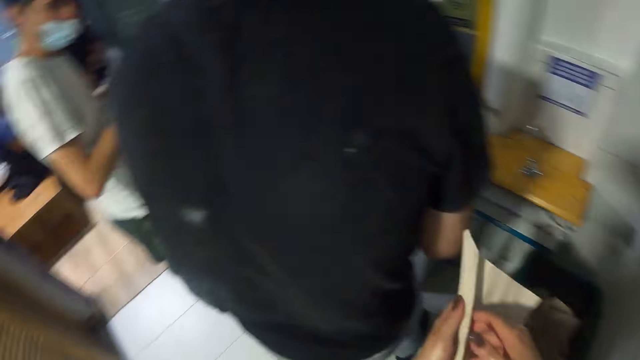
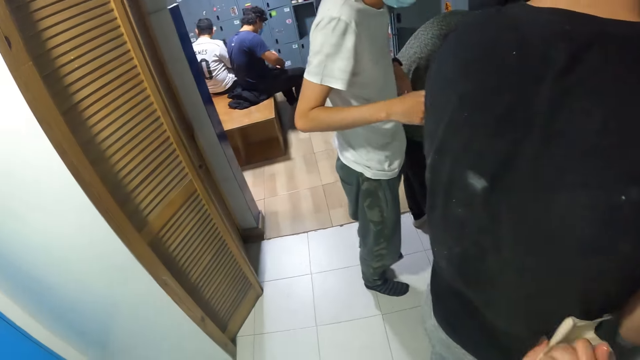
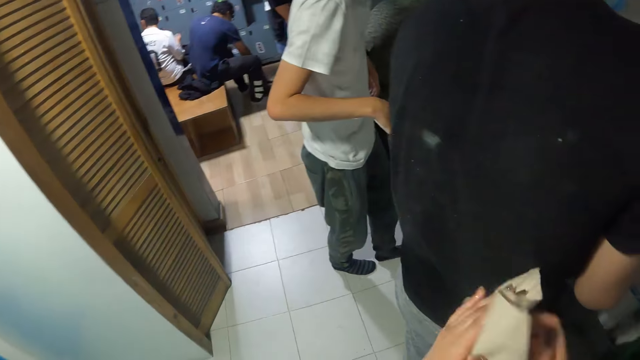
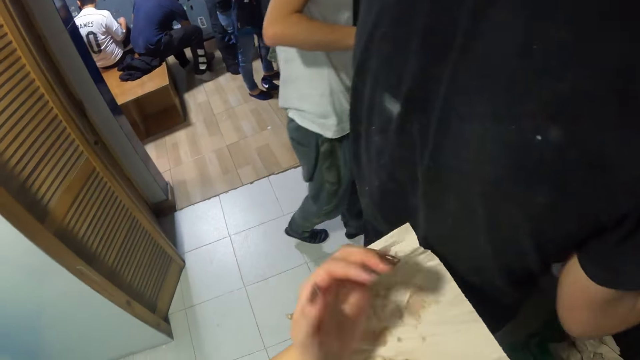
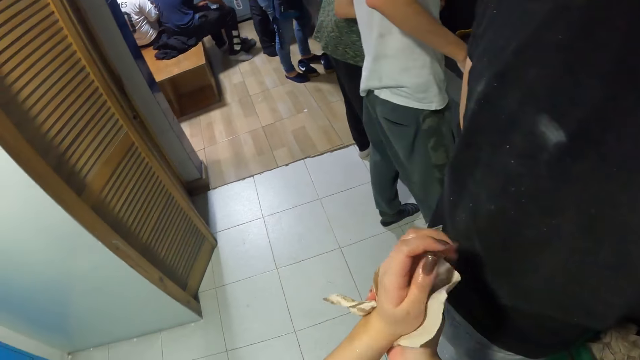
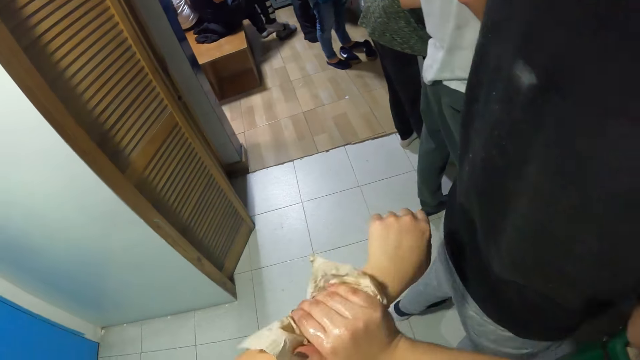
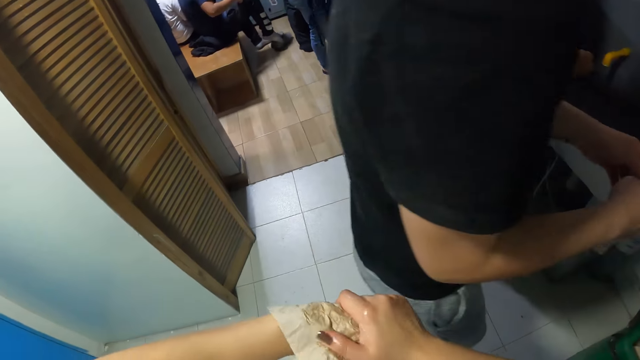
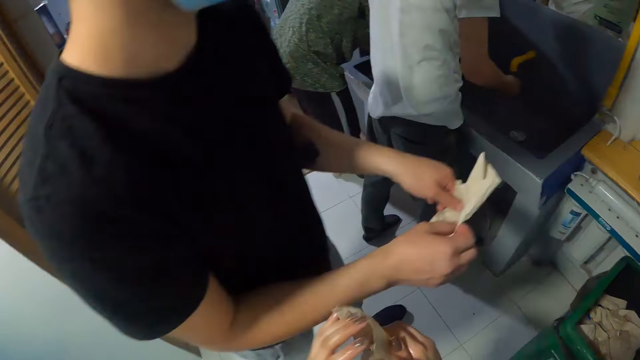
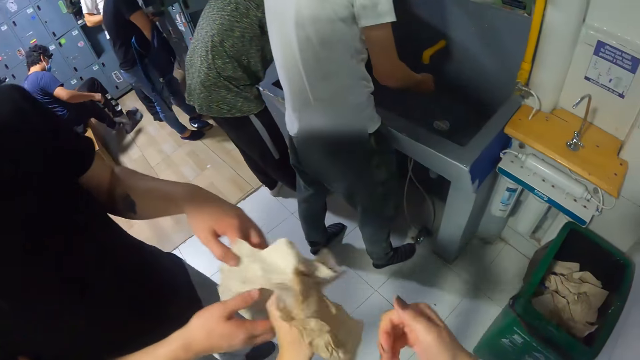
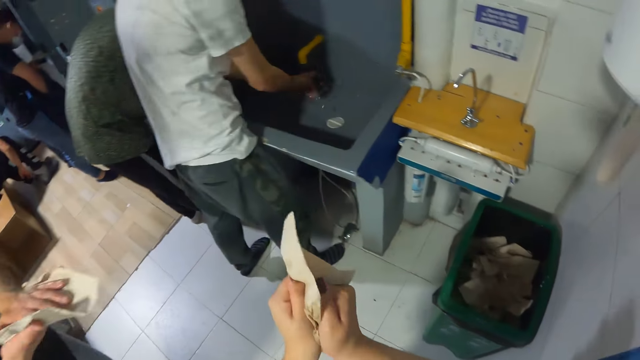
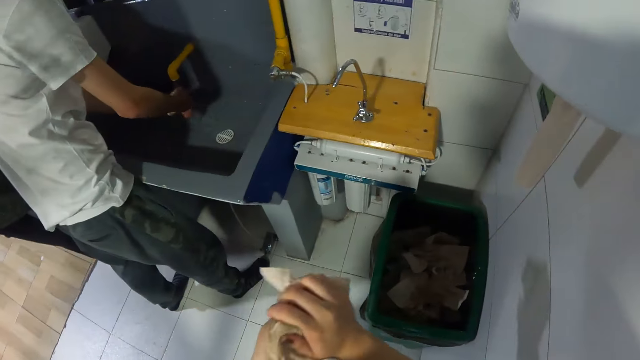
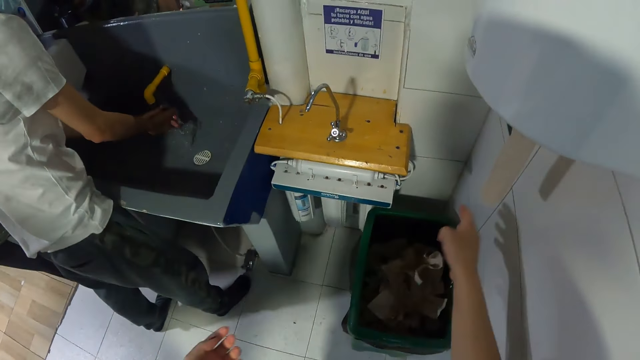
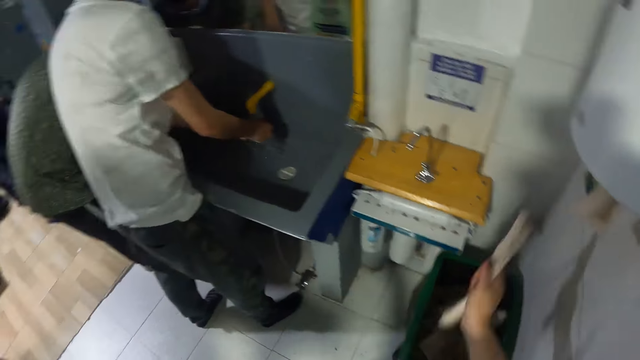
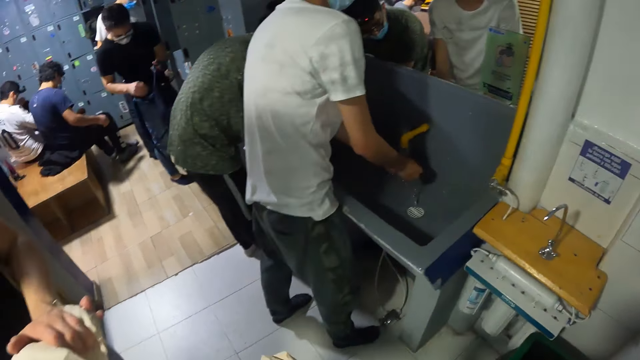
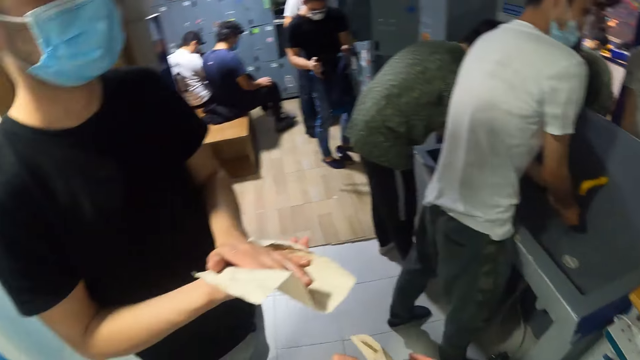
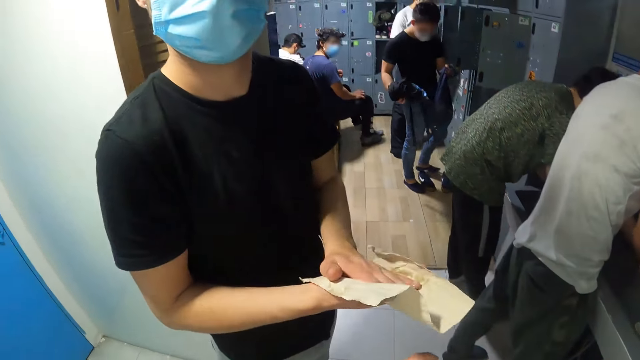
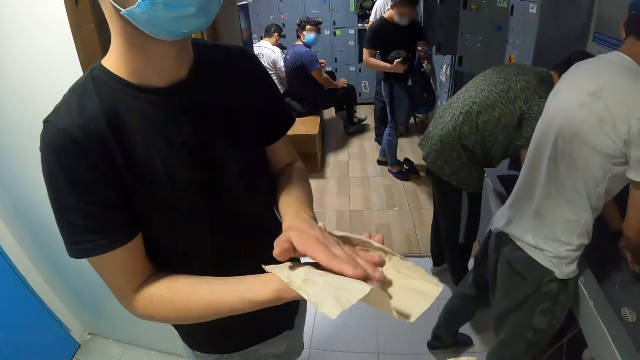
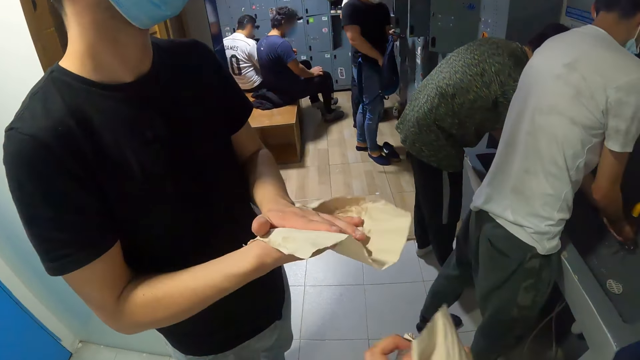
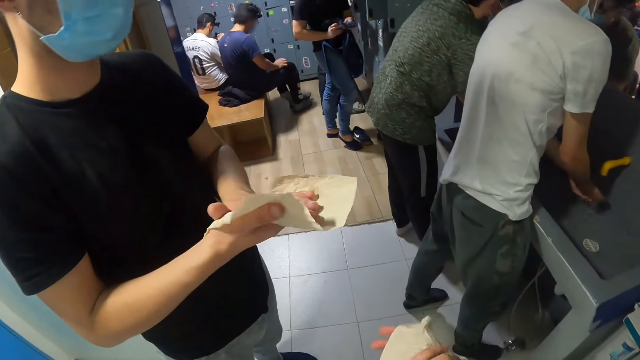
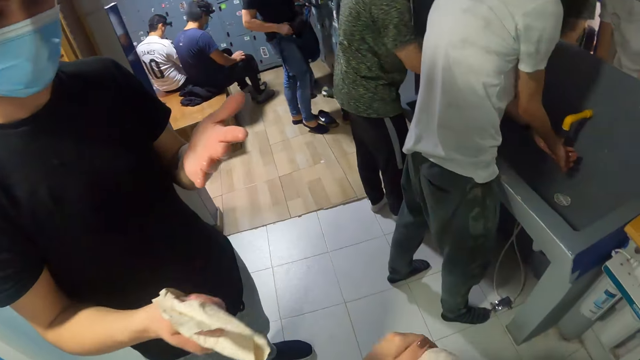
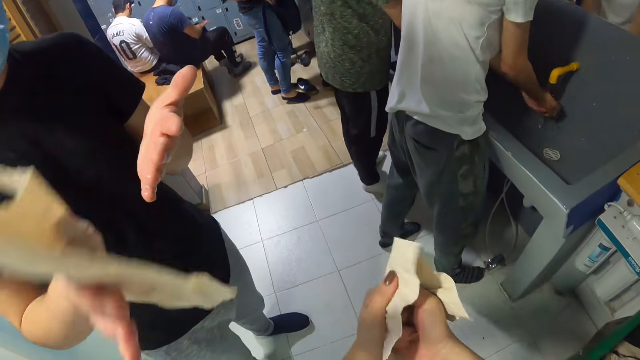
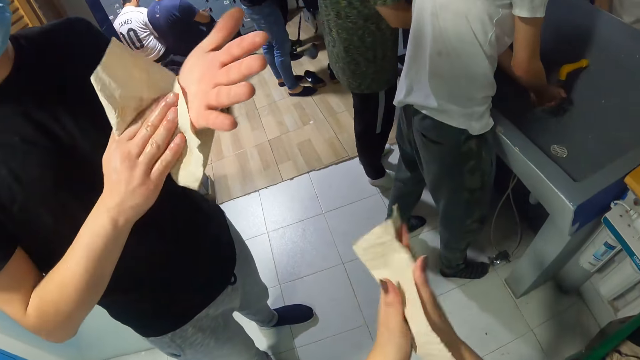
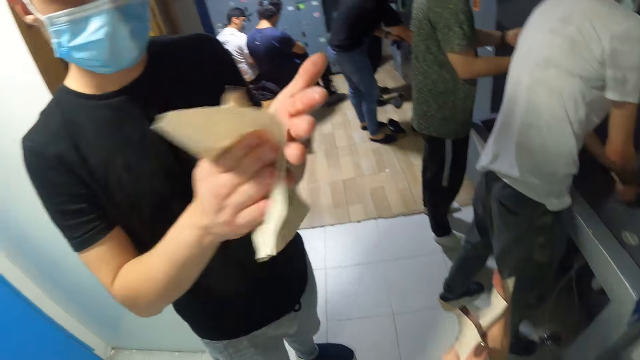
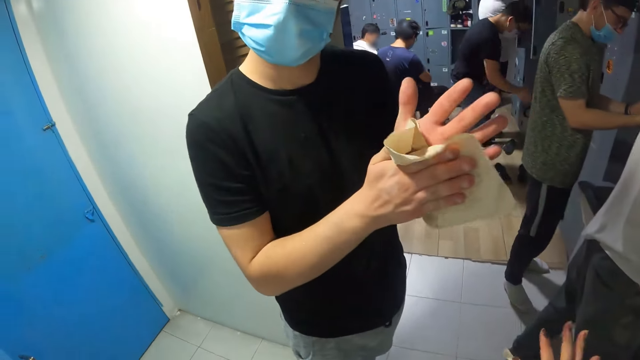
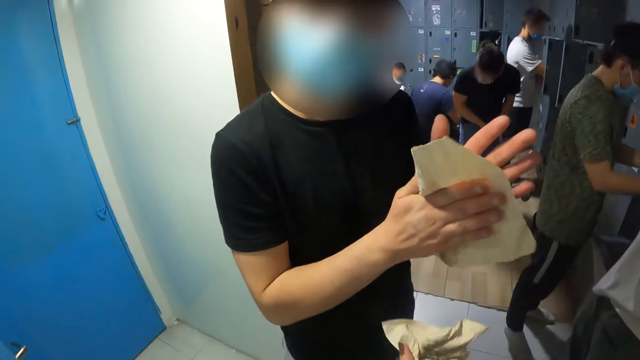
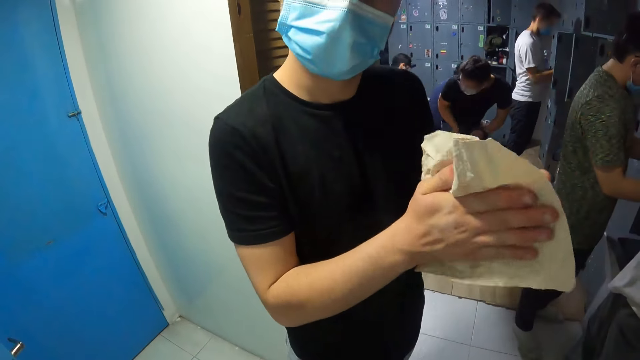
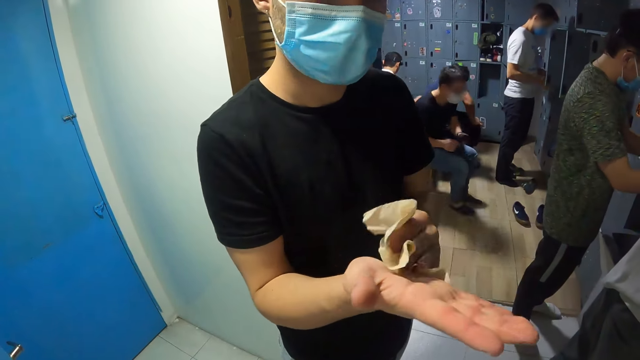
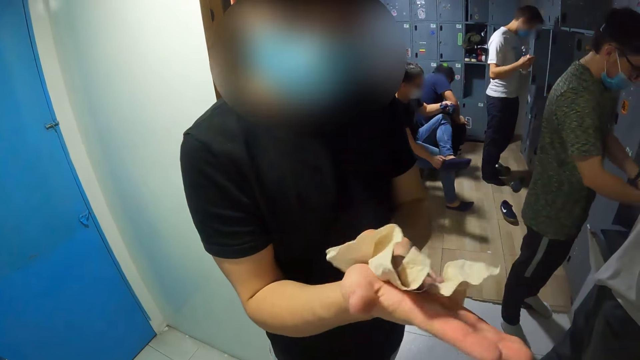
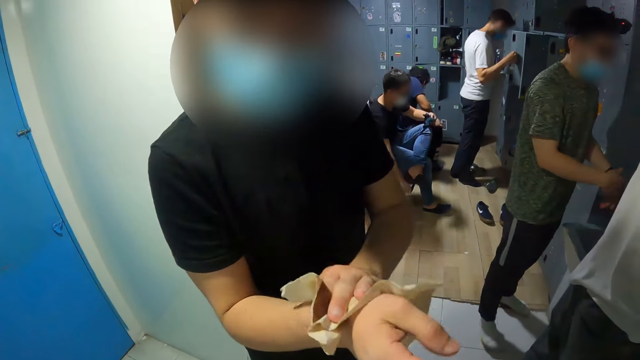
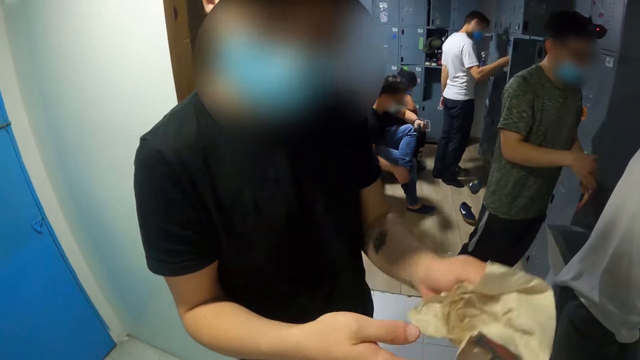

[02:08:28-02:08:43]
A man washes hands. The camera wearer dries both hands with the paper towel. The man picks a paper towel and holds the paper towel. The man dries his hands with the paper towel. The camera wearer dries hands. She tosses the paper towel into a waste bin on the floor with her right hand. She grabs a paper towel from the dispenser on the wall with her right hand. Another man washes hands. The camera wearer dries both hands with the paper towel. The first man dries hands. The camera wearer converses with the first man. The other man washes hands. The first man dries hands. The camera wearer dries hands. She converses with the first man.

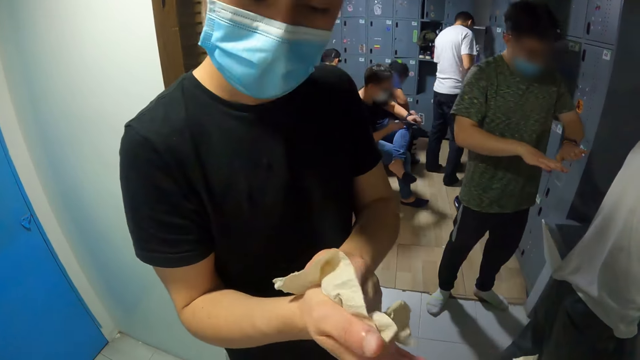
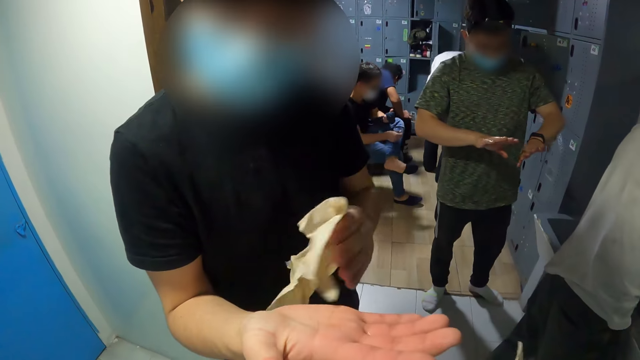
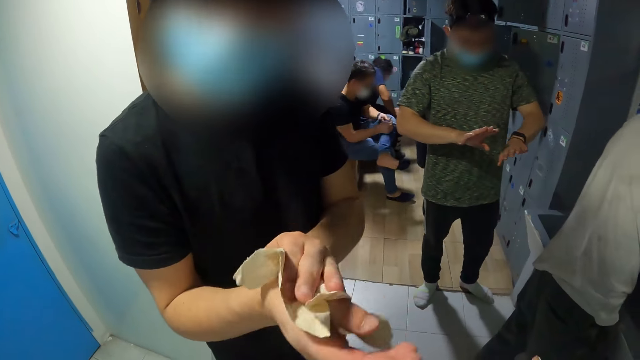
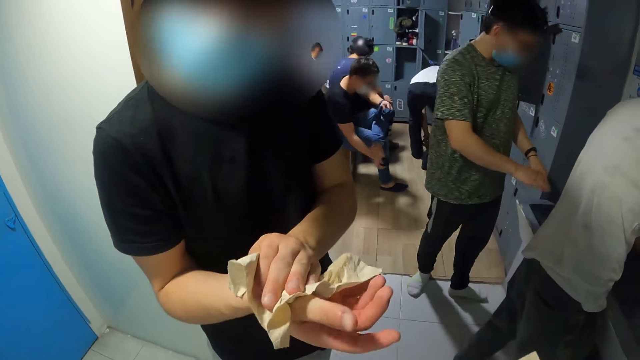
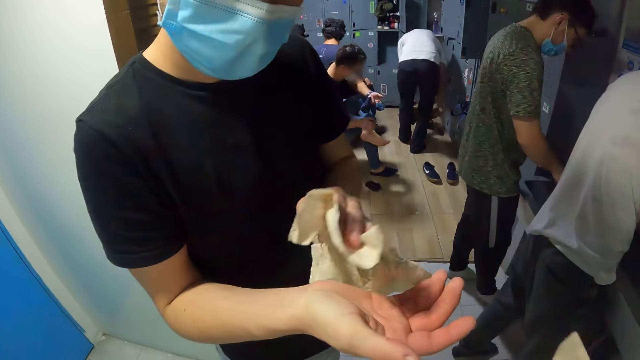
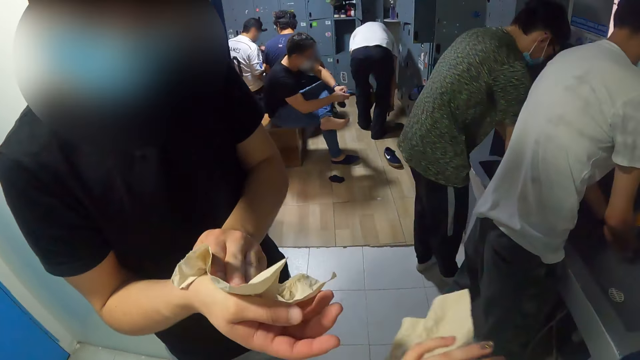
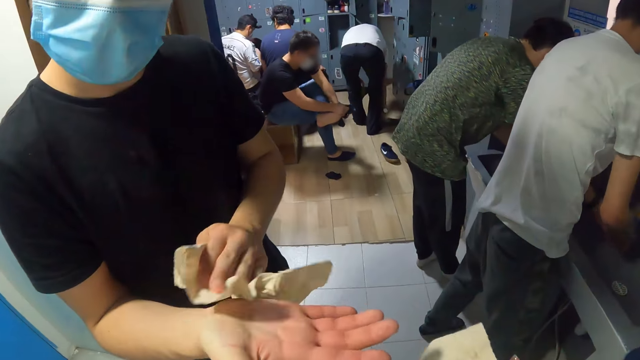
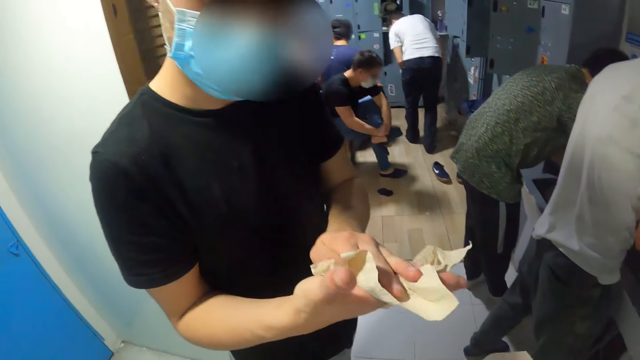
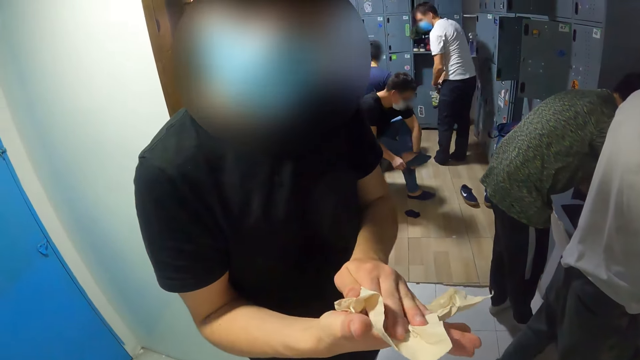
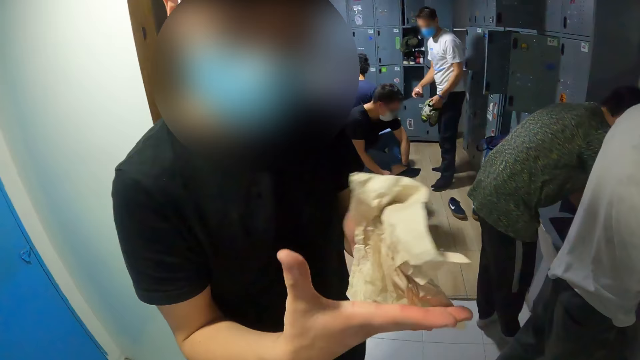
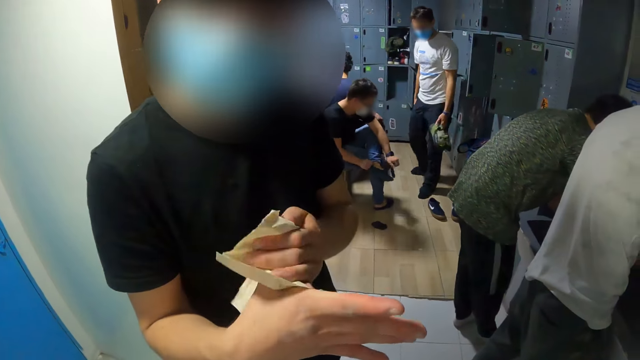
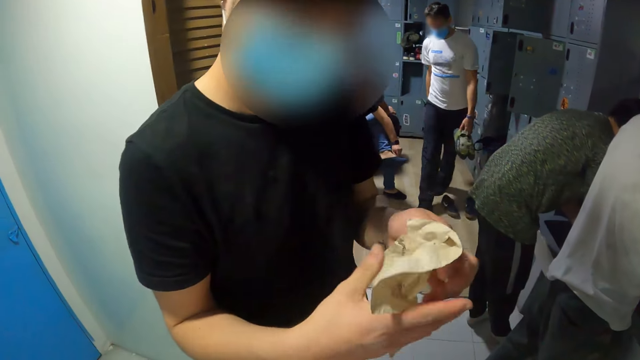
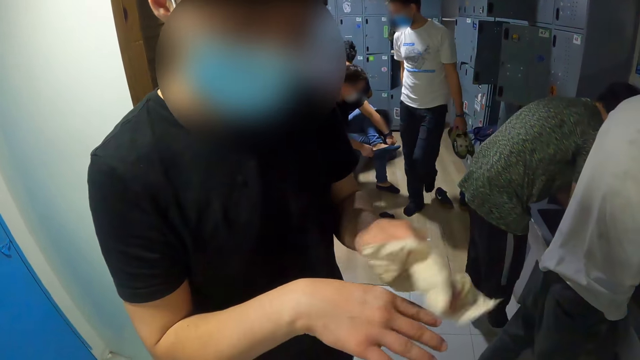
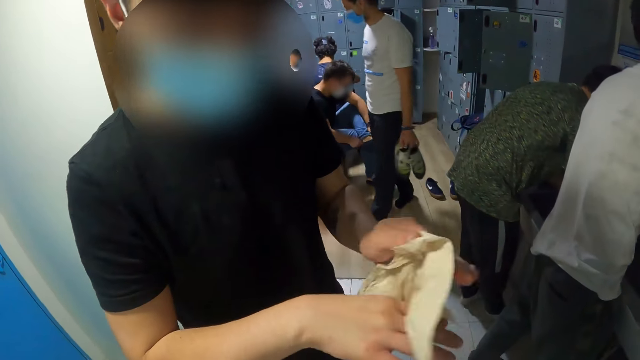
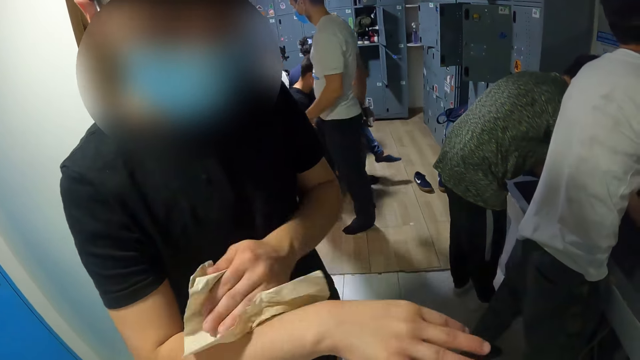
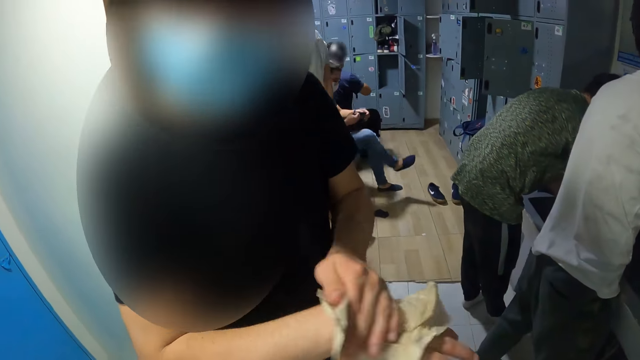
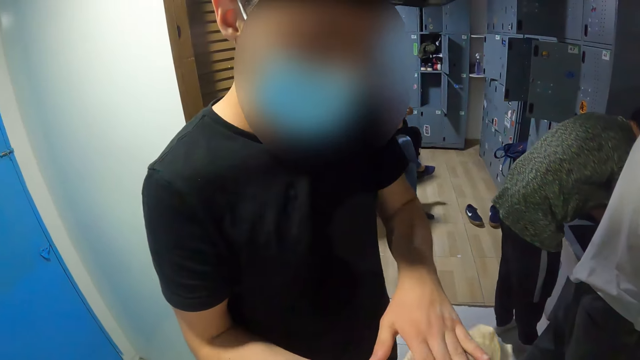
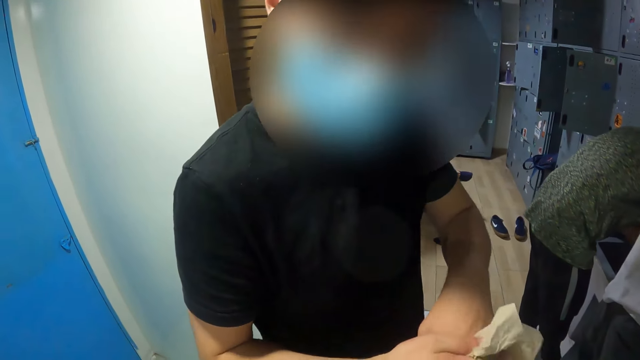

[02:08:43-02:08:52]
A man washes hands. Another man dries hands. The camera wearer converses with the other man.
